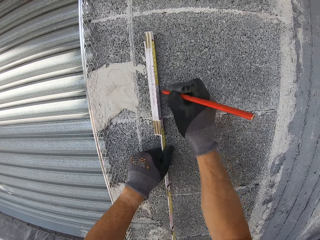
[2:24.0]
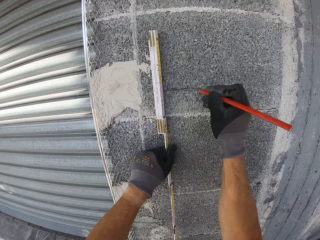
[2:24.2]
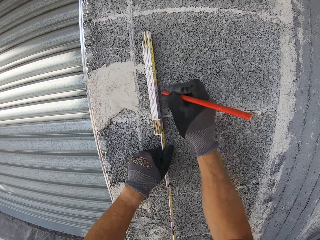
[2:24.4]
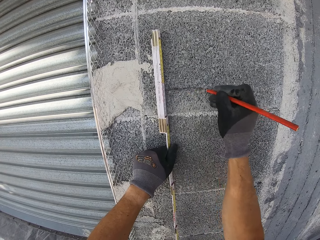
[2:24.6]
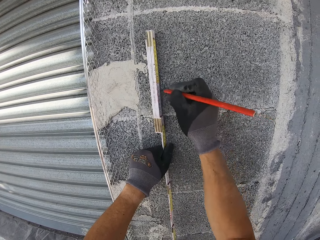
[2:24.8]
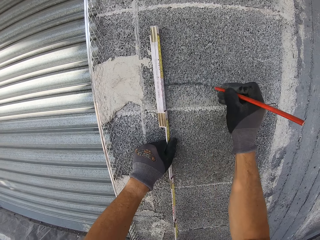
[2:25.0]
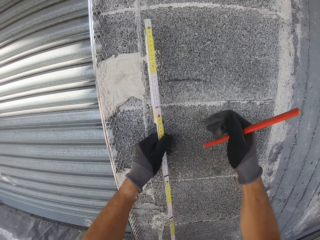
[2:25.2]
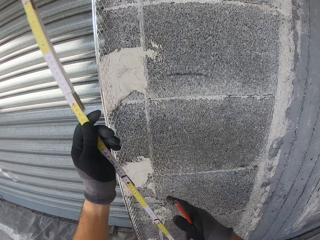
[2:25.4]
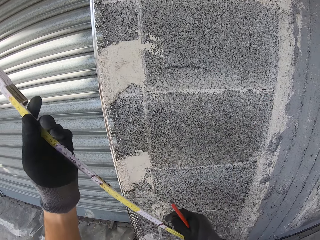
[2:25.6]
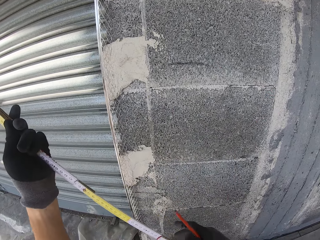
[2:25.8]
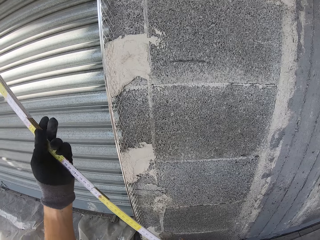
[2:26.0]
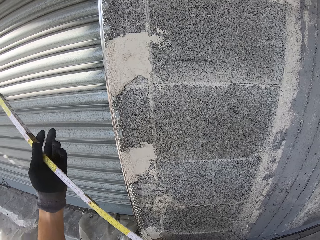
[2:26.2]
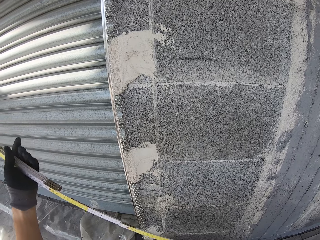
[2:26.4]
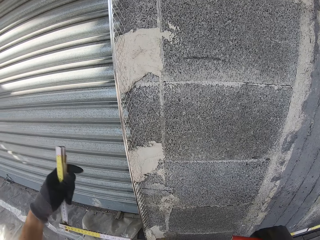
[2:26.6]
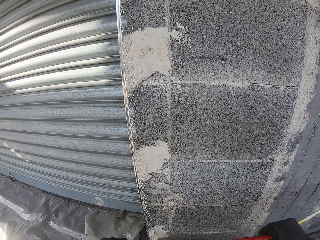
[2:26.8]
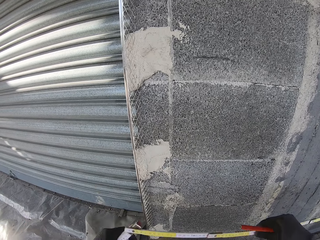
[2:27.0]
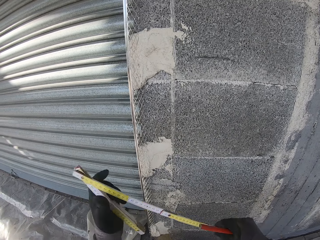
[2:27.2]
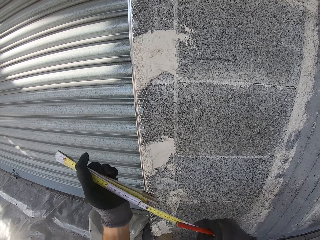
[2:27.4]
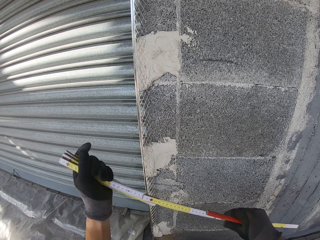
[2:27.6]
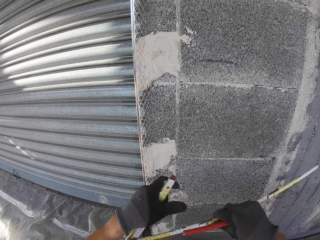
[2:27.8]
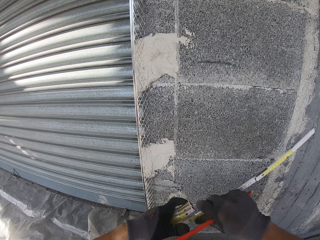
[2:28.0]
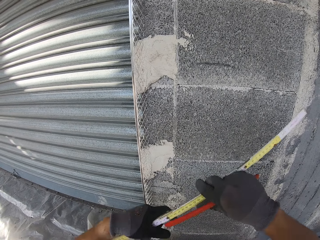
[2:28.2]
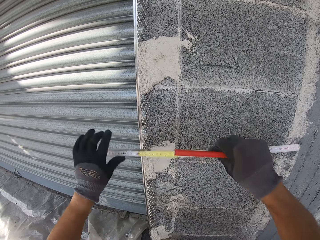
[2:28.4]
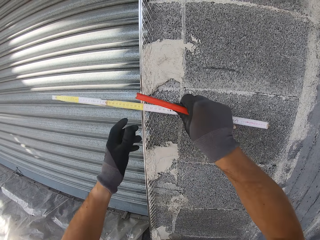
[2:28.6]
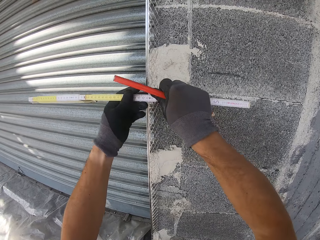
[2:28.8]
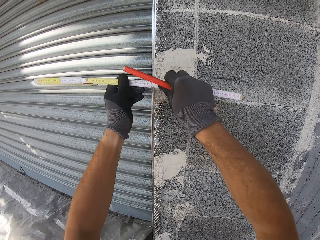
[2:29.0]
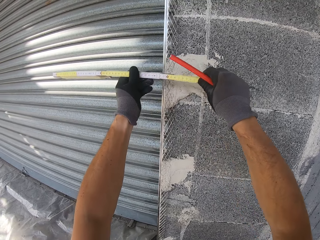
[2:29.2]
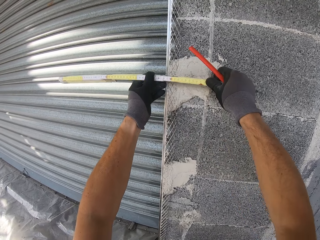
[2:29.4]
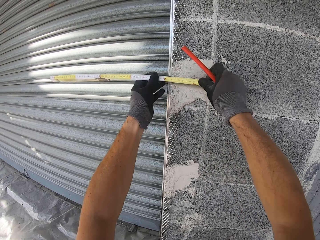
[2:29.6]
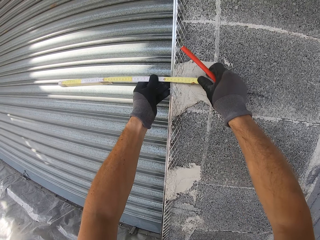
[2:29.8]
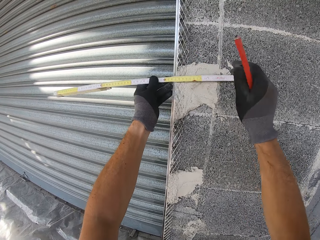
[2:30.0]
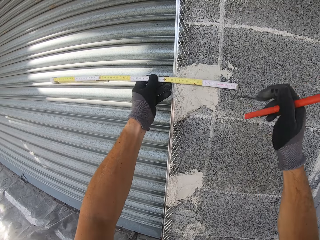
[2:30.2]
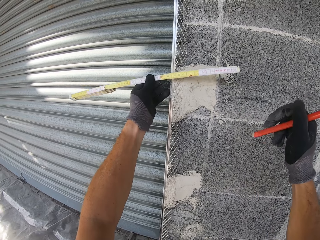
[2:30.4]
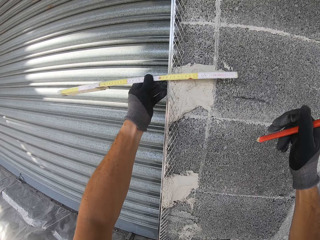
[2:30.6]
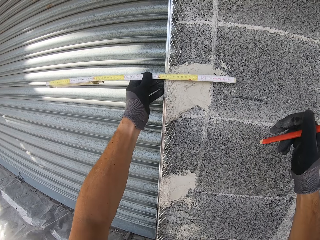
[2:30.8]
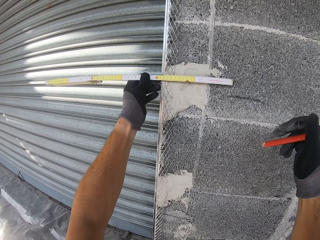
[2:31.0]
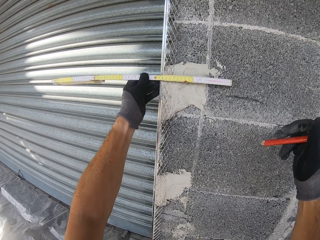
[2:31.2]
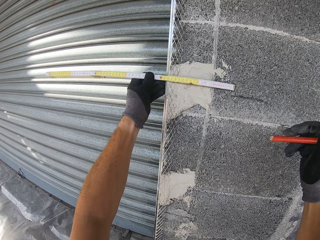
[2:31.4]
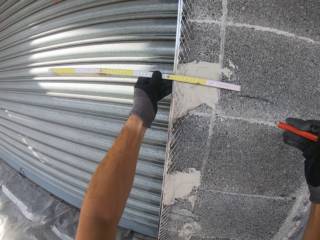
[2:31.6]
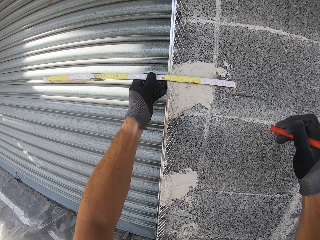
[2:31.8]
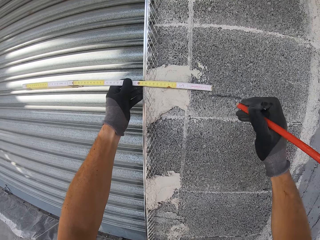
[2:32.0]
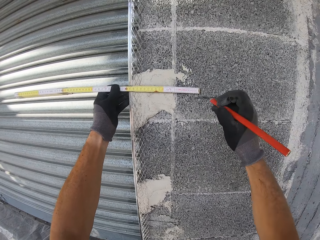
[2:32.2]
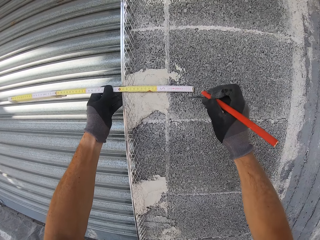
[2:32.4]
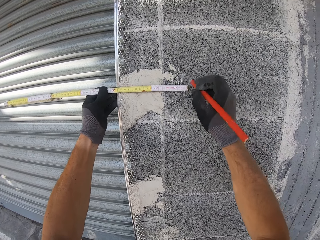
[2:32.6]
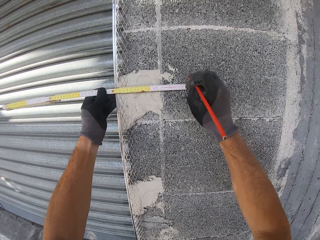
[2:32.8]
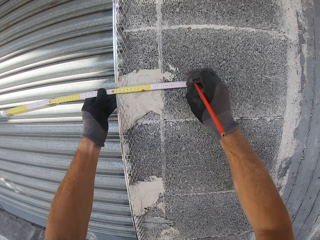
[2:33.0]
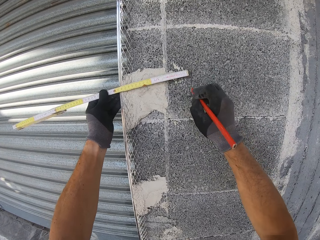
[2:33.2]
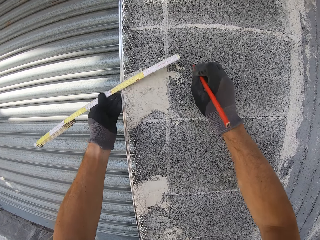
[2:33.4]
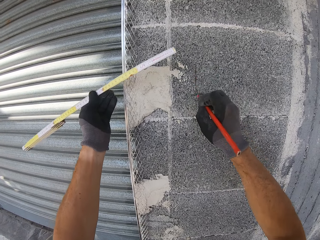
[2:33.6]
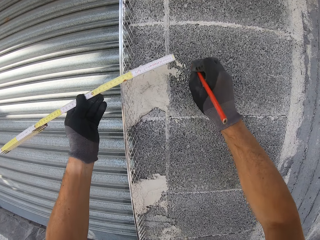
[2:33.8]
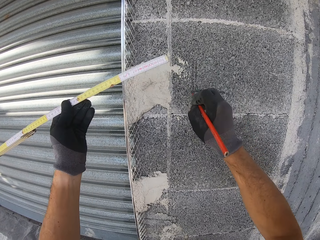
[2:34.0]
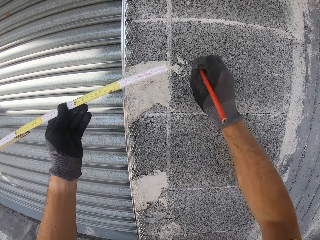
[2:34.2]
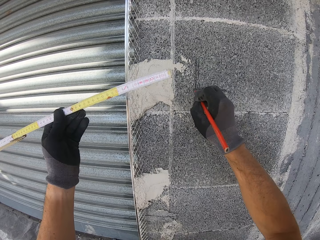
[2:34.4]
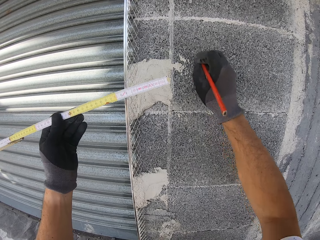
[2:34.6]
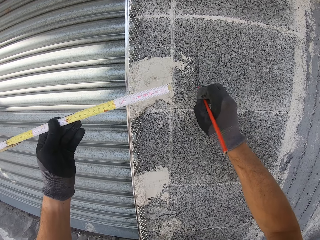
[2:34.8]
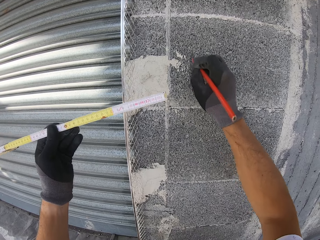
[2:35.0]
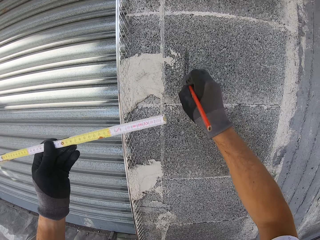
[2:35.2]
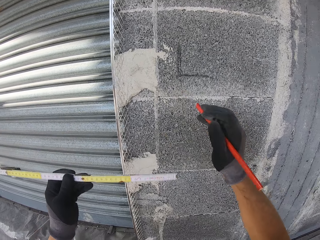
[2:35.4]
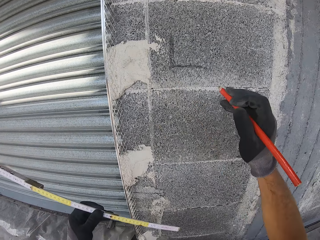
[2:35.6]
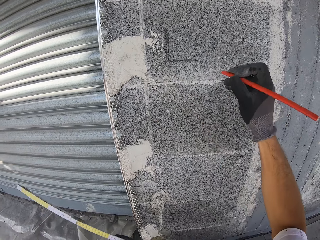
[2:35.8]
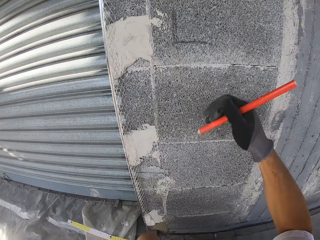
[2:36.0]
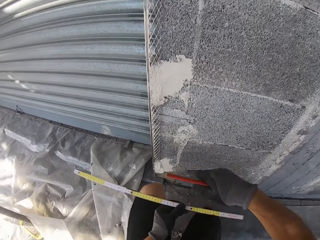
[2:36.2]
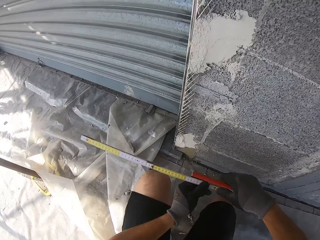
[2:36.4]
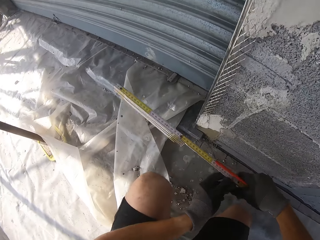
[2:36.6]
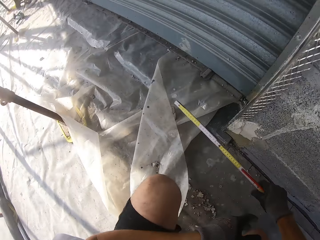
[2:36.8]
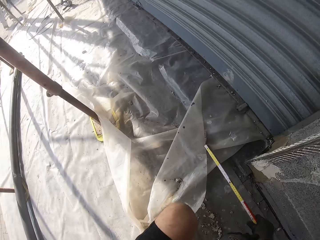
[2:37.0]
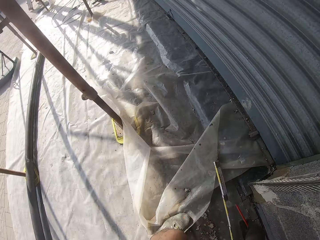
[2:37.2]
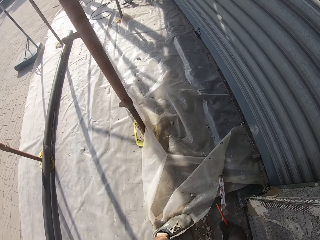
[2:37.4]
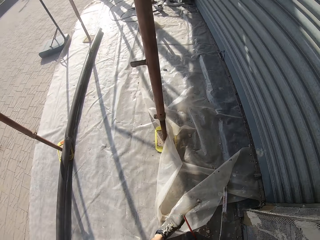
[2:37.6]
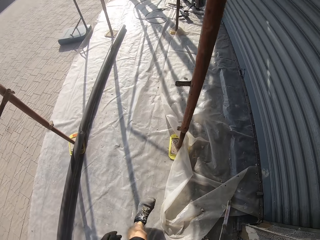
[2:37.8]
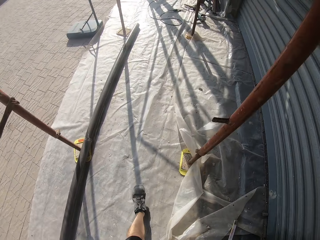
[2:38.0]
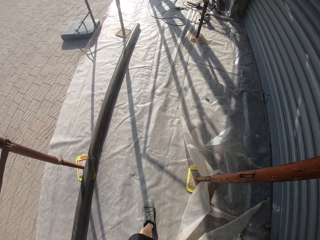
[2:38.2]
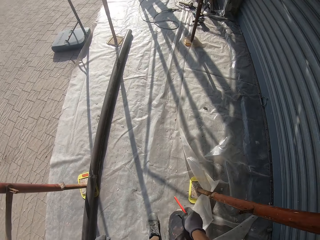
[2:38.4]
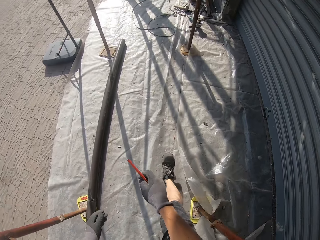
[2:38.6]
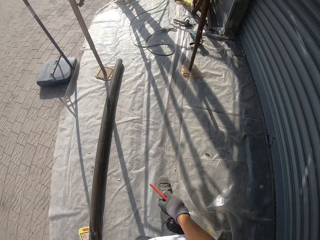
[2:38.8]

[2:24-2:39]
The camera wearer moves the pencil from the wall. He moves the folding ruler from the wall. He folds the ruler. He moves the ruler towards the wall. He moves the pencil towards the wall. He places the ruler on the wall. He measures the wall. He moves the pencil away from the wall. He moves the pencil towards the wall. He marks the wall with the pencil. He moves the folding ruler from the wall. He lowers the ruler downwards. He lowers the pencil downwards and moves the pencil from the wall. He squats and moves backwards. He puts the ruler on the ground. He turns around. He walks to his left.

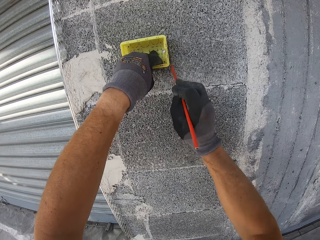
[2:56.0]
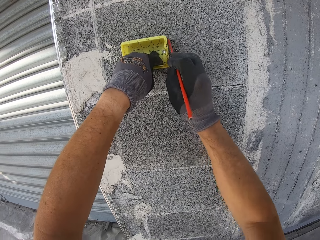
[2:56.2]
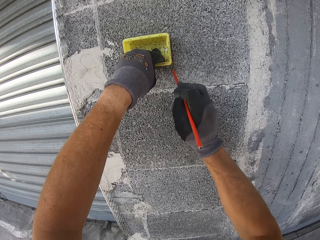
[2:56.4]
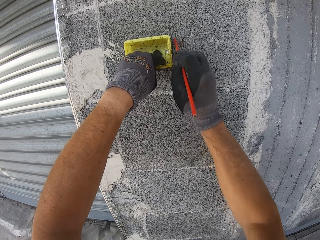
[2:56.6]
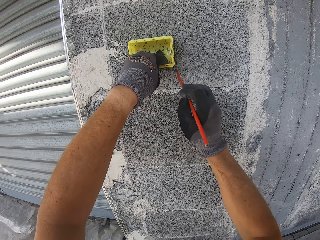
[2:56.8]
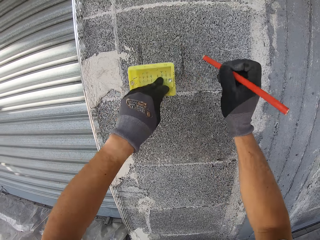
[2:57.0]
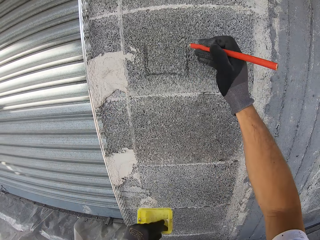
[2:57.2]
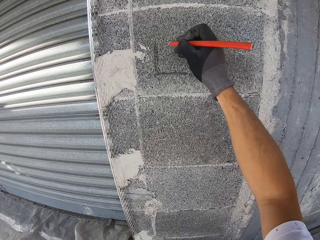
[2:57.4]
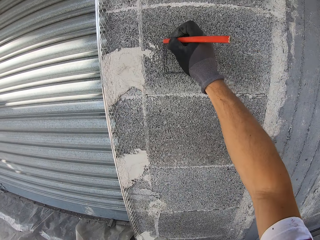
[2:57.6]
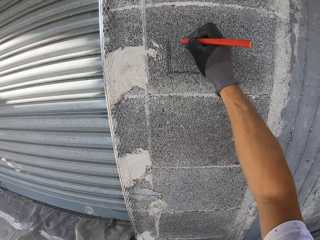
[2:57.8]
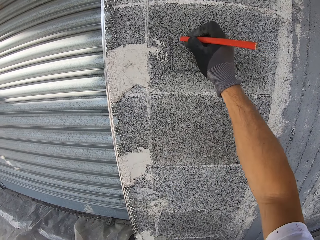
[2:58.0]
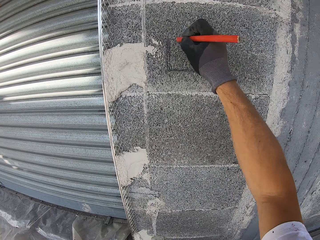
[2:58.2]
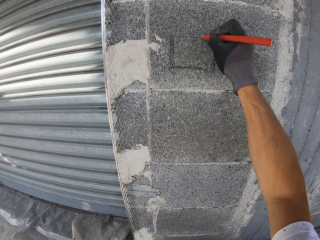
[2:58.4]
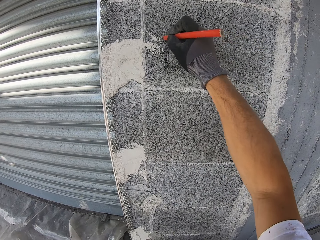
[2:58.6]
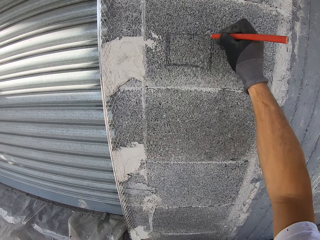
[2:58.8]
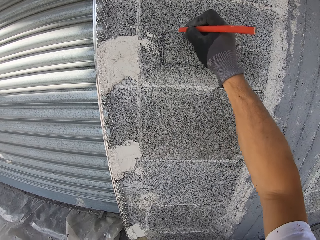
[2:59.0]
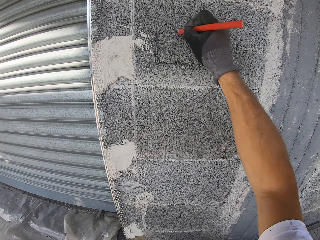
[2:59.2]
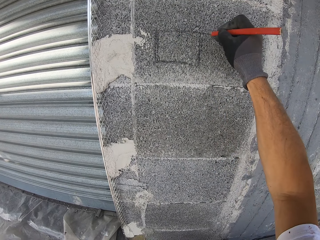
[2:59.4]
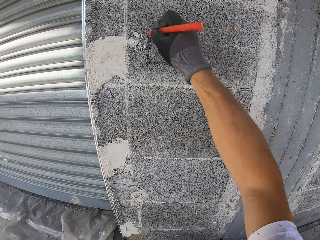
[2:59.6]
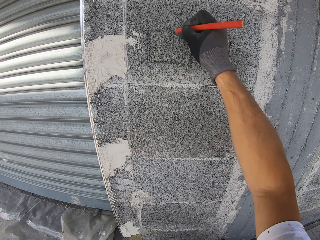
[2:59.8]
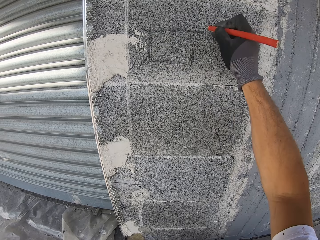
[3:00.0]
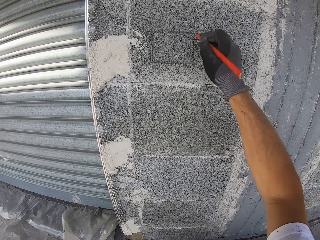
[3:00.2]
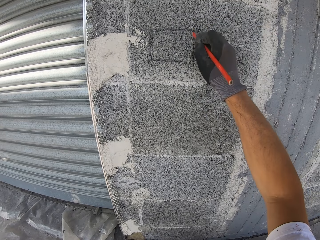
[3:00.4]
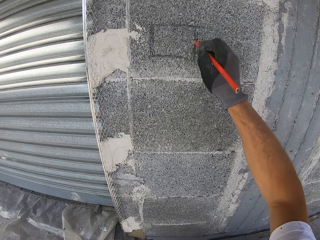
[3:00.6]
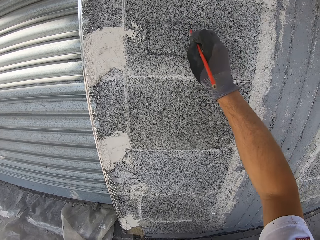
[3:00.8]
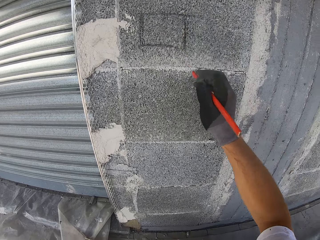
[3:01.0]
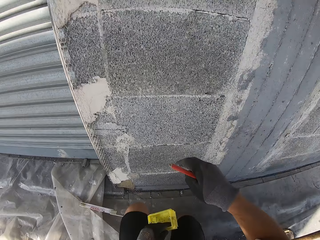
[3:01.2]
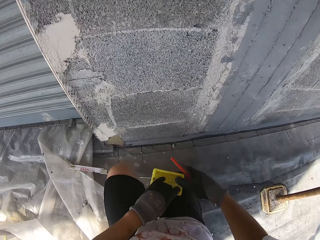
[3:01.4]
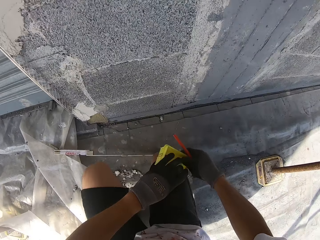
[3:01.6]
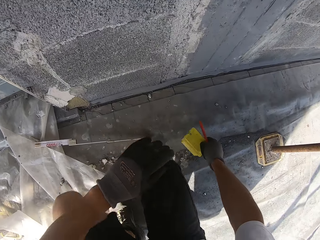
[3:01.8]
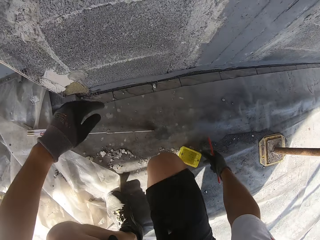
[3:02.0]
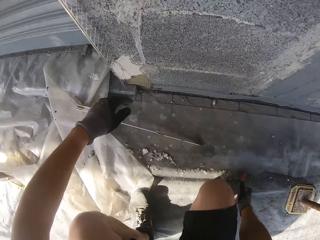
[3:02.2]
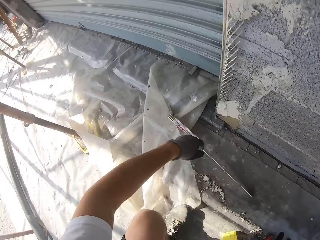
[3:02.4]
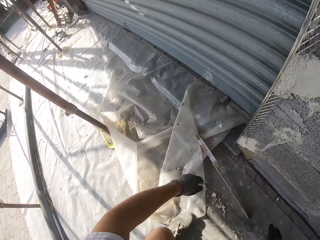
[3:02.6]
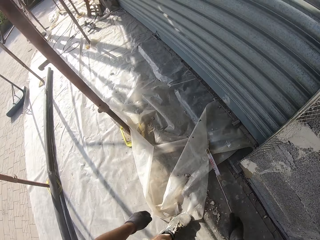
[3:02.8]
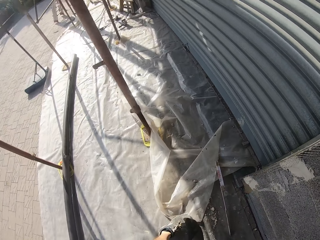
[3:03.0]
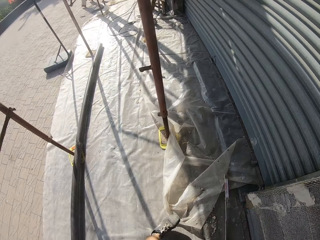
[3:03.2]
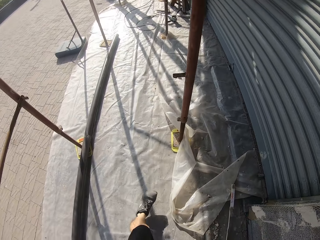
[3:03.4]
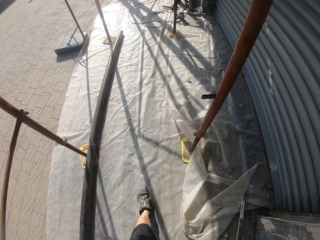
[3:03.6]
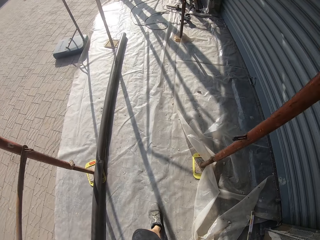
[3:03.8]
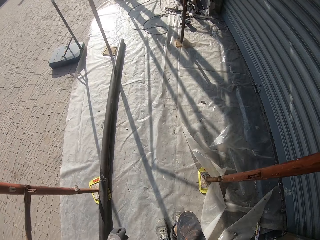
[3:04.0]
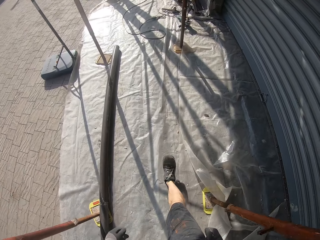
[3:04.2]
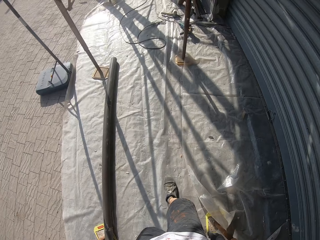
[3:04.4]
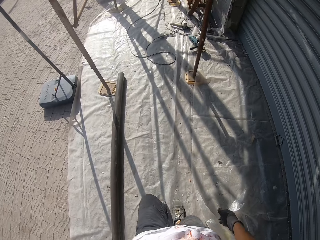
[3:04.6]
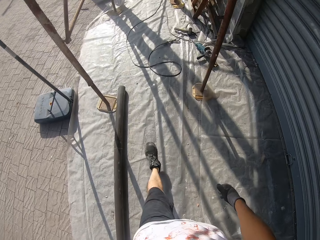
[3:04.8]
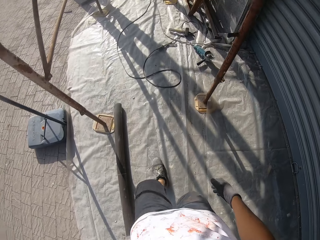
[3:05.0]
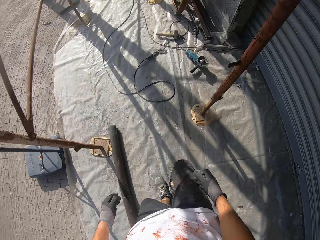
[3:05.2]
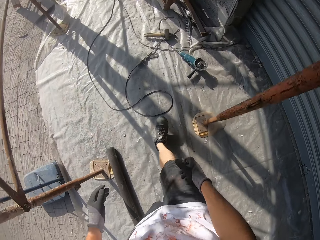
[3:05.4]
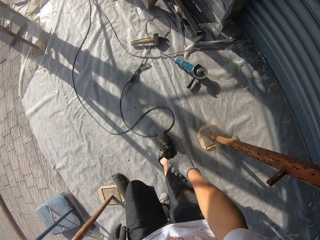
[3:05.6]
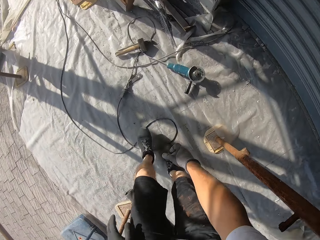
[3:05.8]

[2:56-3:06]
The camera wearer moves the socket or plastic from the wall. They move the pencil from the wall. They mark the wall with the pencil. They move the pencil from the wall. They kneel down and turn around. They drop the plastic and pencil on the ground. They look around. They walk to the left.
